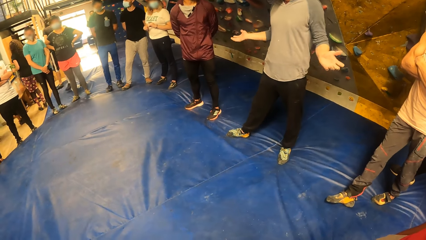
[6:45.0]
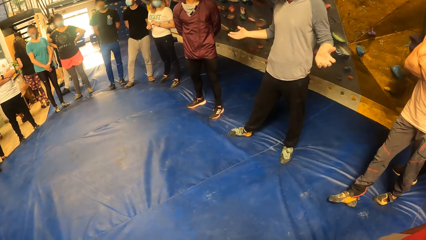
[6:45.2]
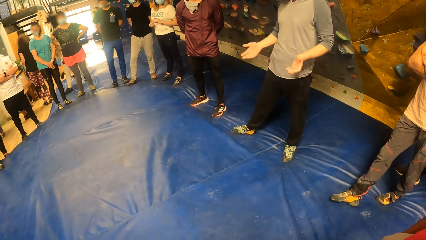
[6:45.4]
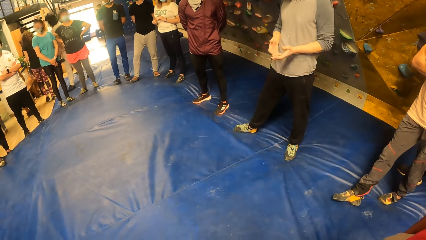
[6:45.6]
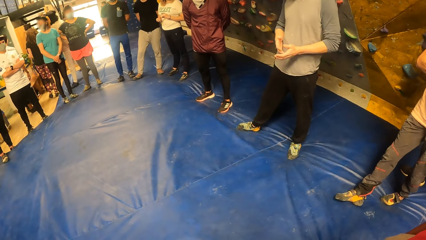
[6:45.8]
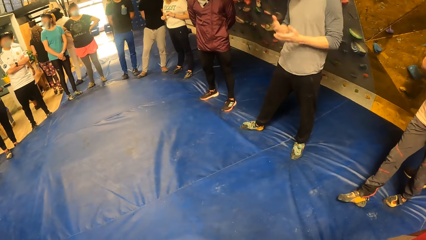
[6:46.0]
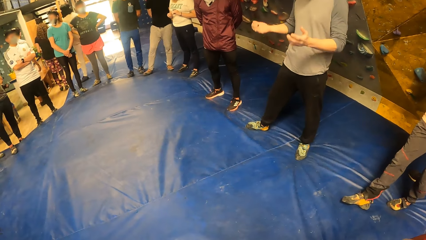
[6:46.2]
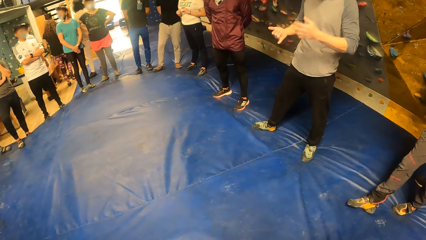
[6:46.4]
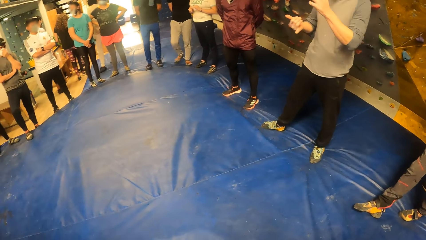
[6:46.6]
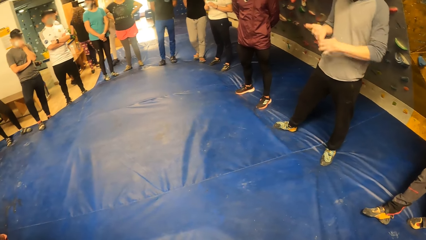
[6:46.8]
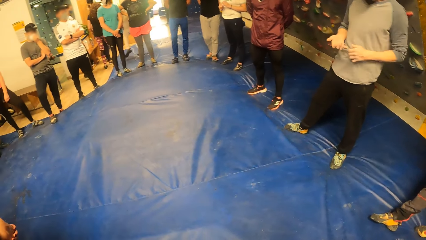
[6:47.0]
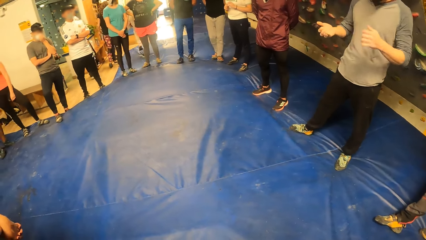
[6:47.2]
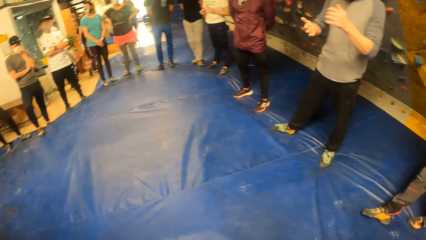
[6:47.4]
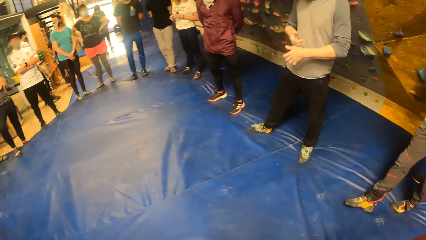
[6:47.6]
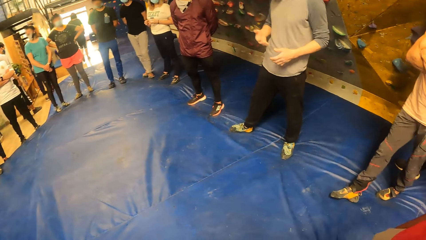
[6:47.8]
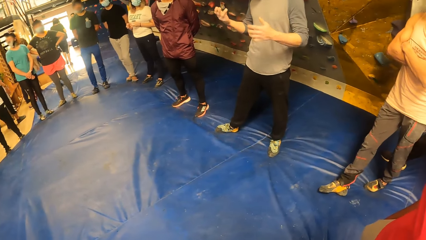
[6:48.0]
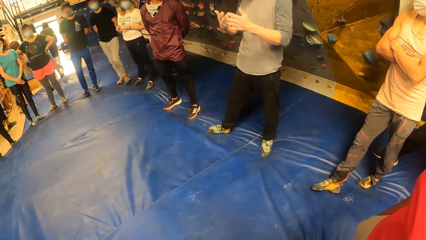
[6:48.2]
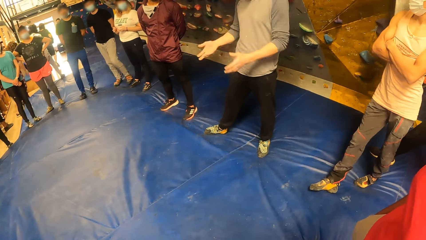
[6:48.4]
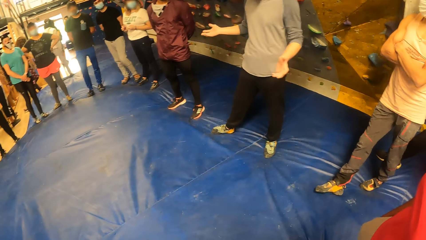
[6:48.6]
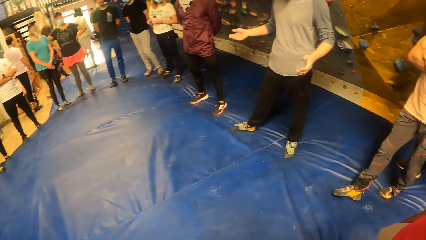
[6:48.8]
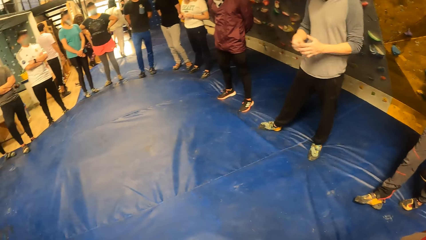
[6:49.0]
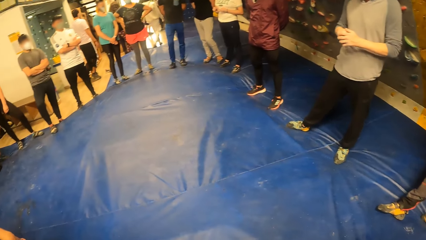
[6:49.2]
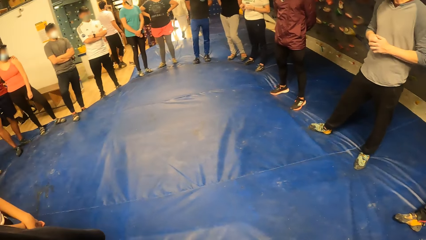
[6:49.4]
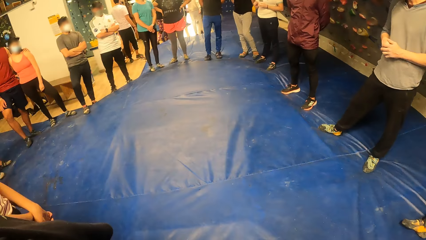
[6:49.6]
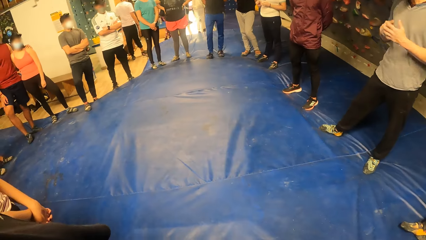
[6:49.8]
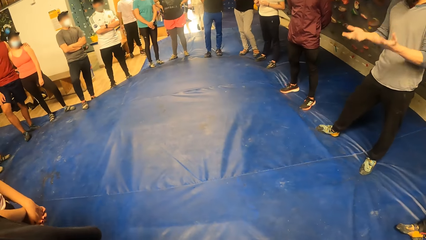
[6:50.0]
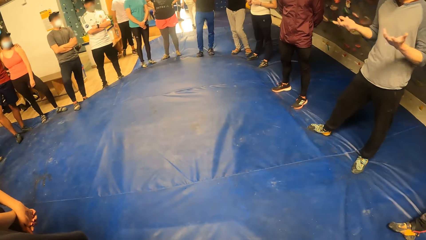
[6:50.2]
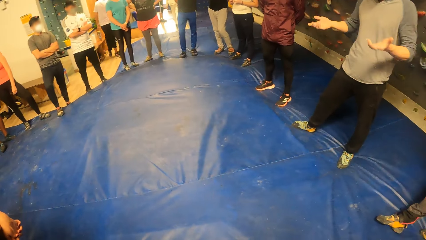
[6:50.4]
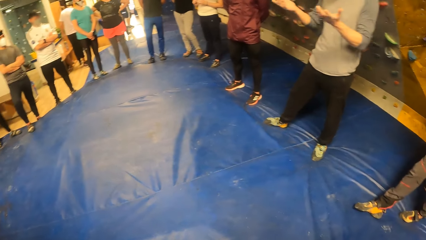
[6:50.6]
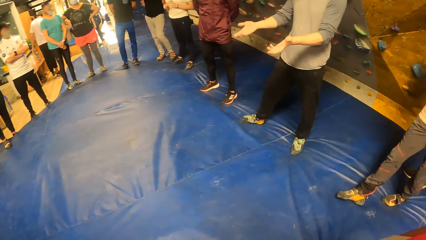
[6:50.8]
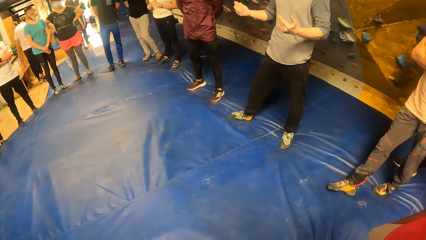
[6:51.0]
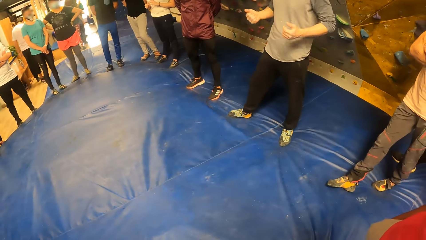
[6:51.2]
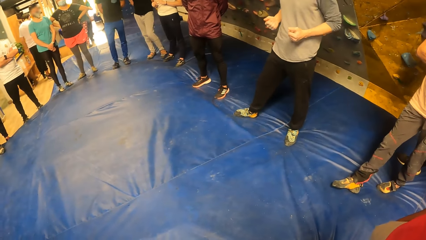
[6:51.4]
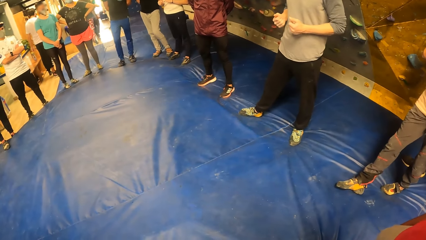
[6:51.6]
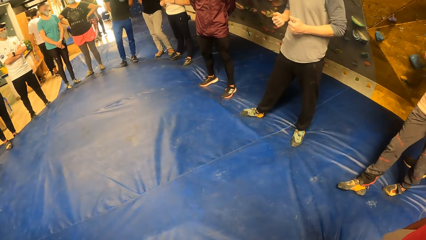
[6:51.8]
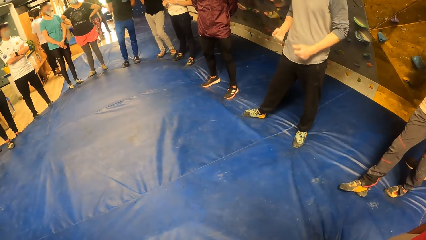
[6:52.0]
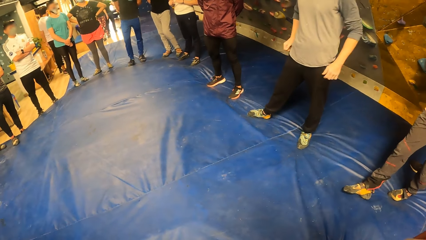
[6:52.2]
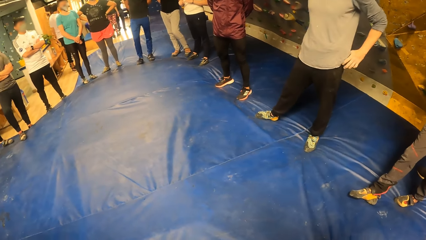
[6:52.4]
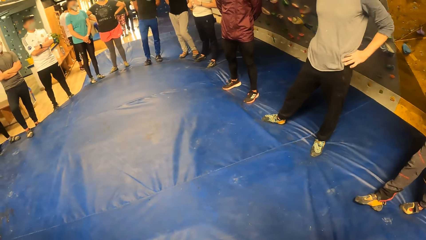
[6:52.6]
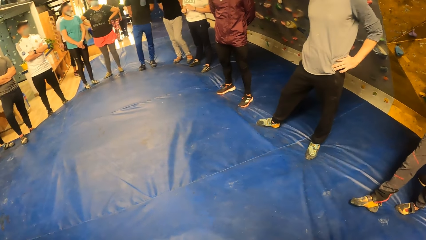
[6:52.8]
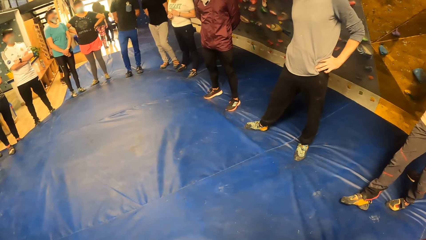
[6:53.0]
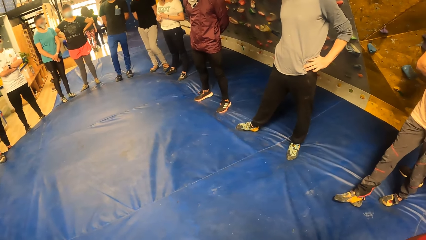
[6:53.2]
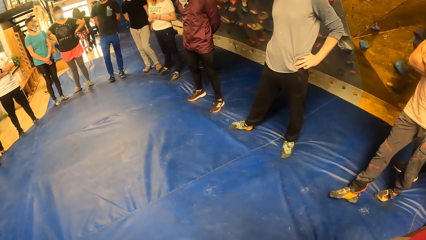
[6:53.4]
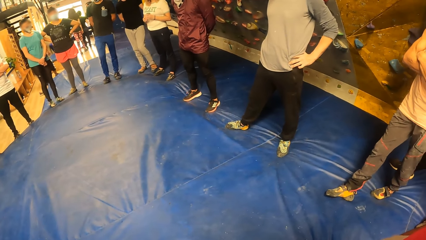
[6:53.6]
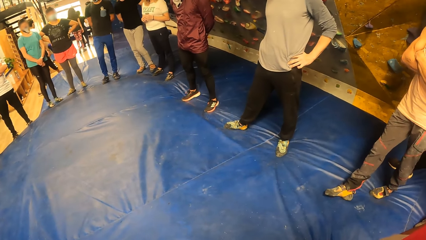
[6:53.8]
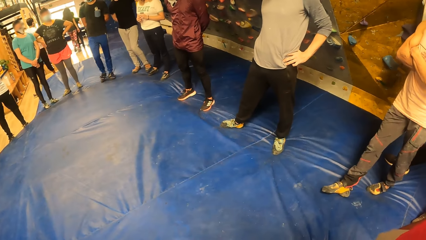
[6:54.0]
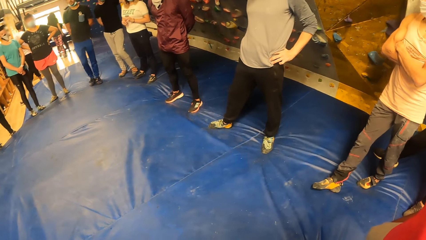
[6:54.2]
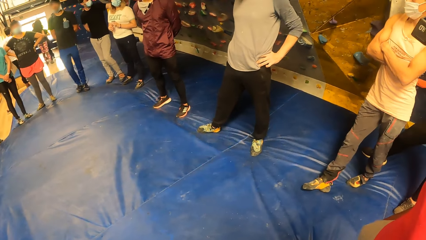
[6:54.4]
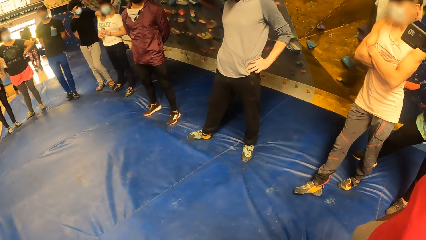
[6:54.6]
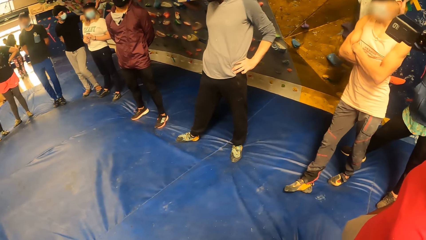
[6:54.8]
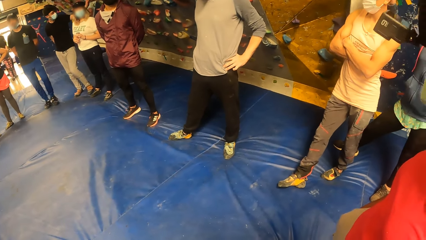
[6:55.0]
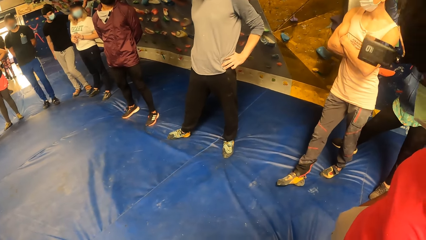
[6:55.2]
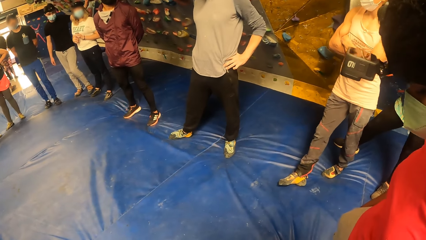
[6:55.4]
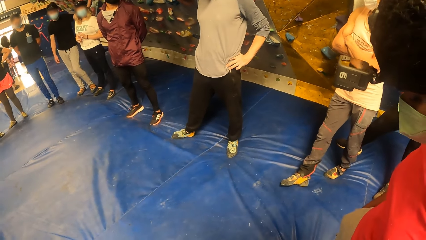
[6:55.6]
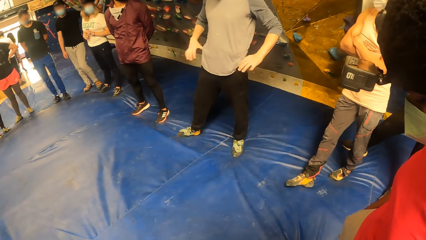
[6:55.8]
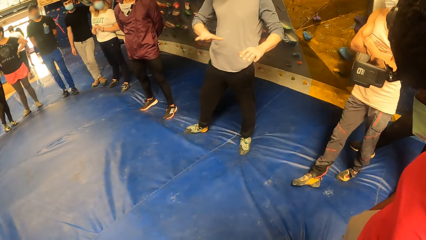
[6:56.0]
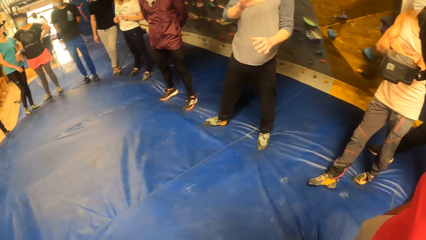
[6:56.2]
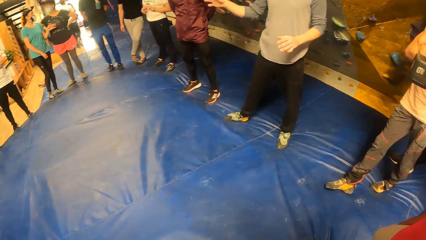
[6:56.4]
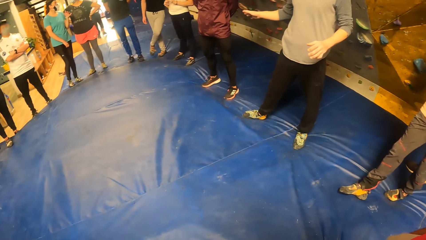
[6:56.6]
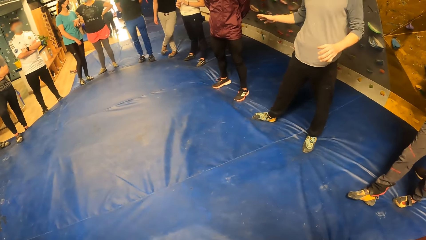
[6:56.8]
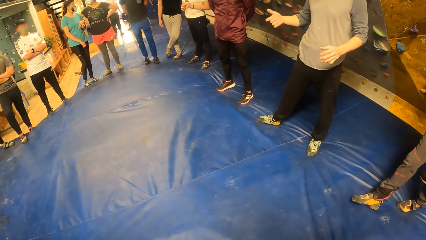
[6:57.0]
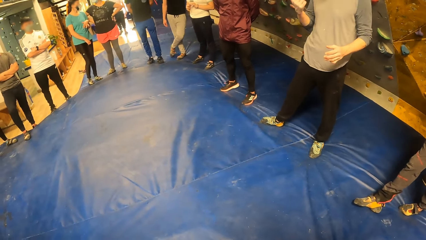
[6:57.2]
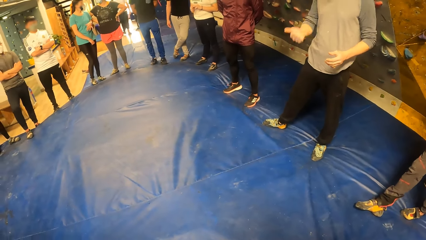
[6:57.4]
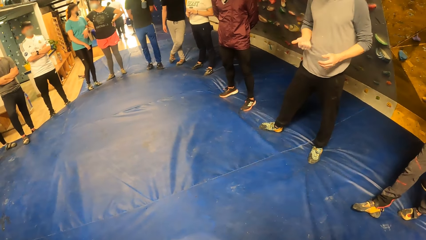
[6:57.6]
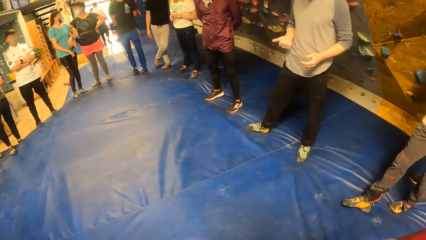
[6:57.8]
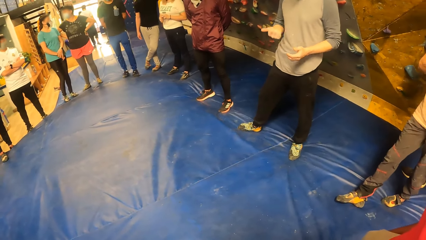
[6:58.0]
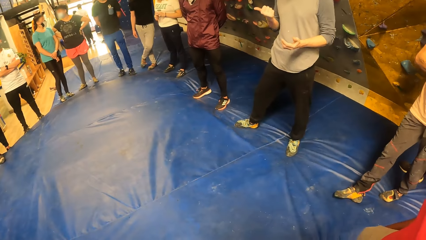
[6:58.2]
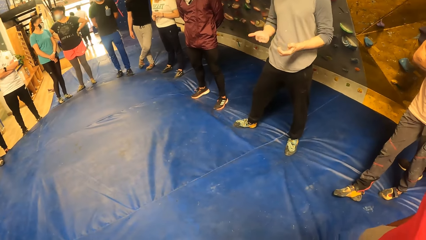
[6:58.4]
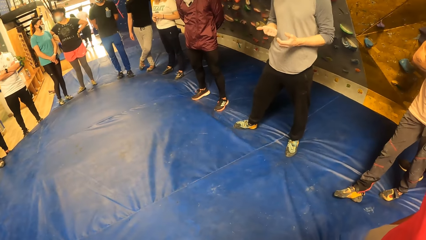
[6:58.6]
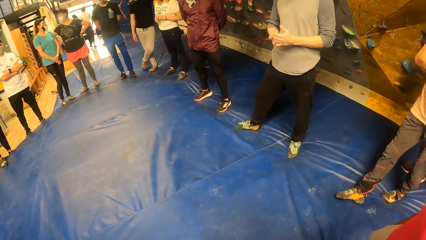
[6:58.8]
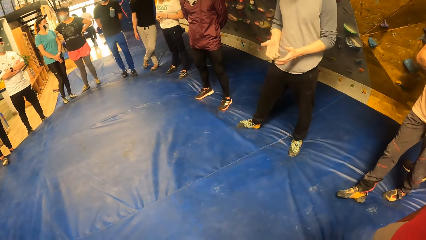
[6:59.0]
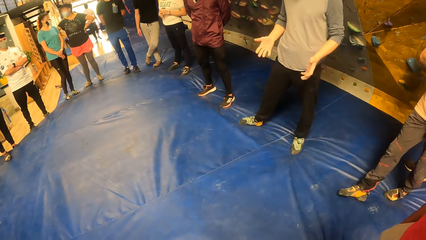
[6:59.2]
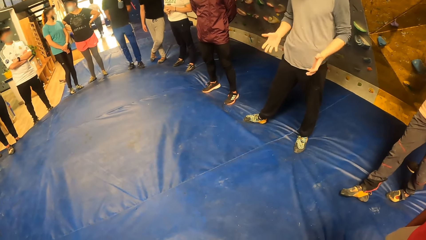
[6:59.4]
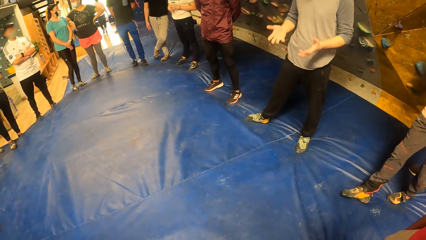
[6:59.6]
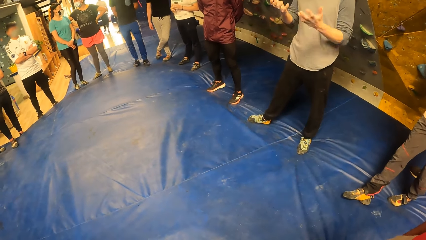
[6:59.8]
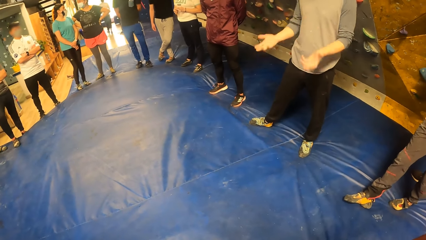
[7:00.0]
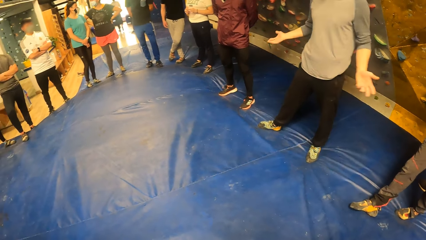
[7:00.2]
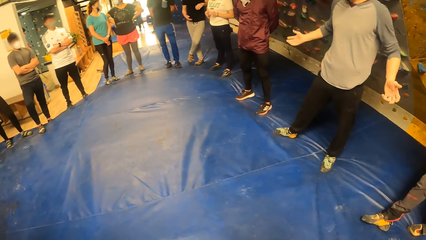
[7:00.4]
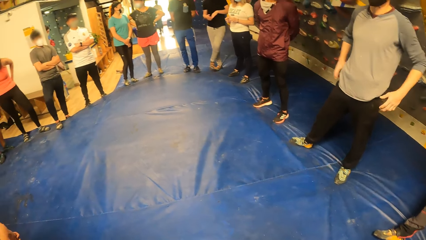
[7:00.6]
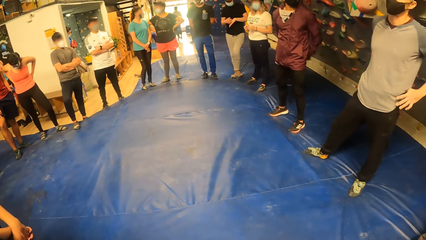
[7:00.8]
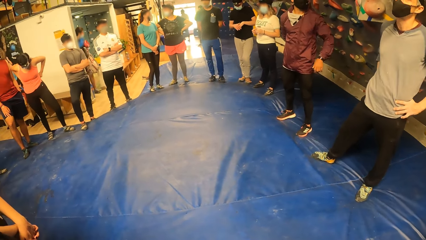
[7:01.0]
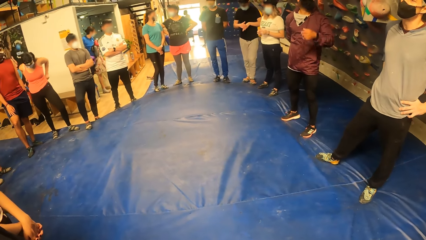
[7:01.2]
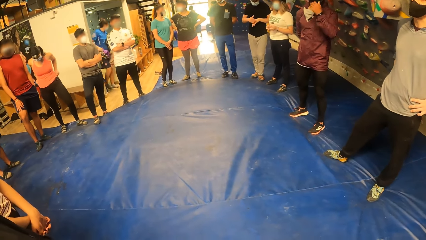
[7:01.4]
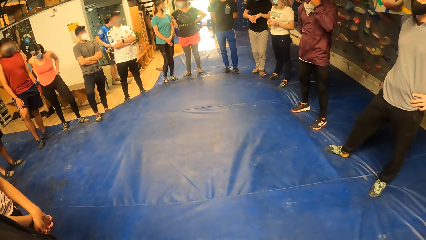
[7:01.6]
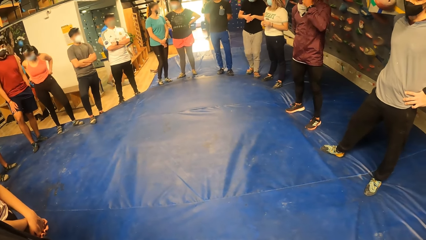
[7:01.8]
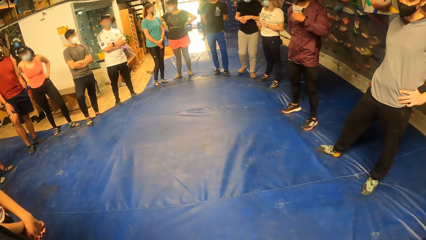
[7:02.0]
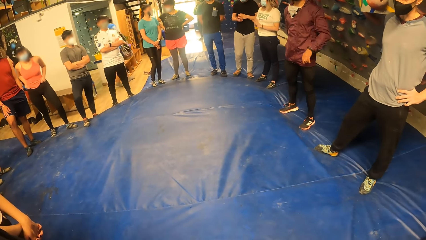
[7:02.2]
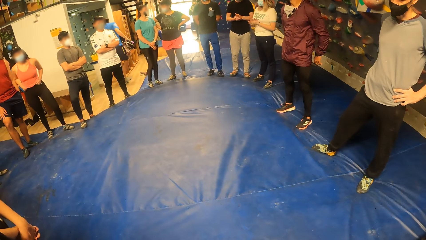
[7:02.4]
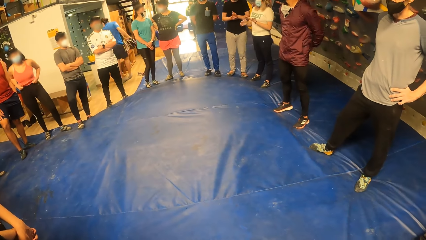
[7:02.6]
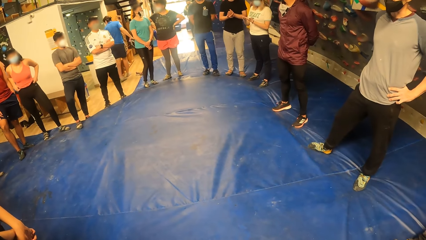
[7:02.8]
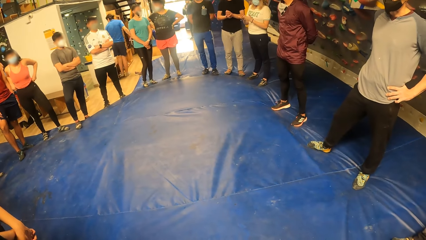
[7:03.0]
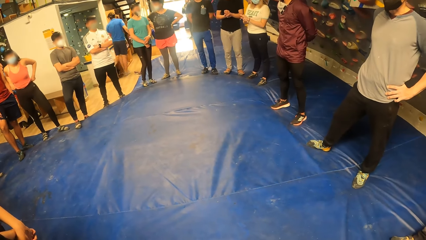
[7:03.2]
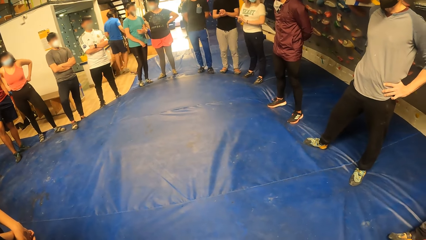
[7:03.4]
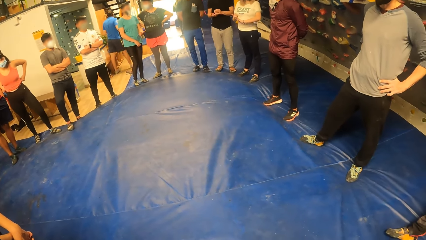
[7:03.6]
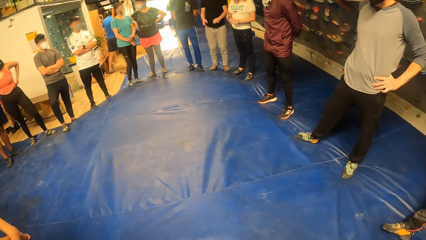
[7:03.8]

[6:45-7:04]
The man adjusts his facemask with his left hand. The woman adjusts her pair of trousers with her hands. Another man adjusts his facemask with his left hand.
